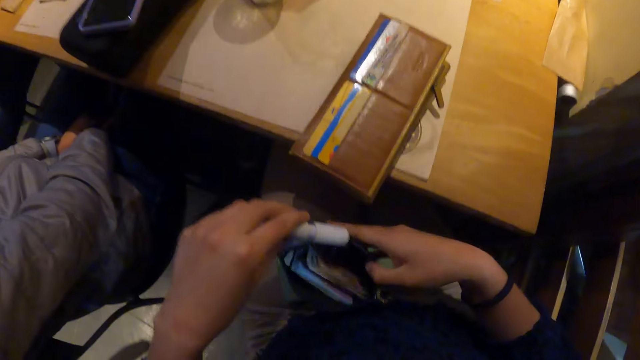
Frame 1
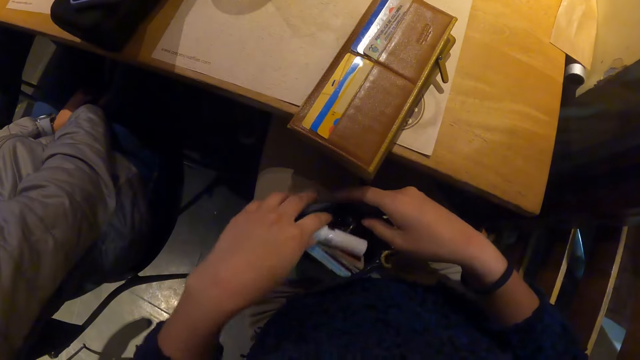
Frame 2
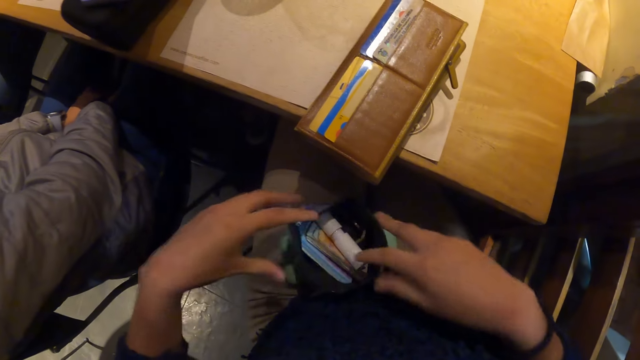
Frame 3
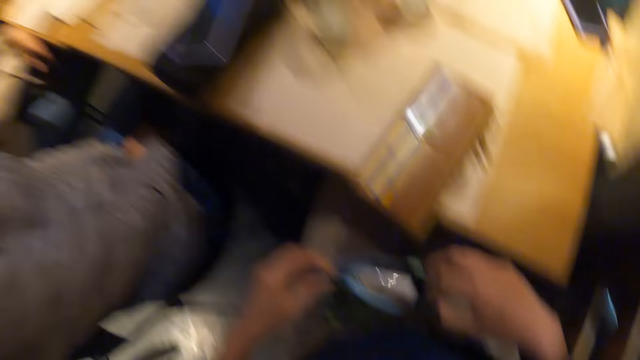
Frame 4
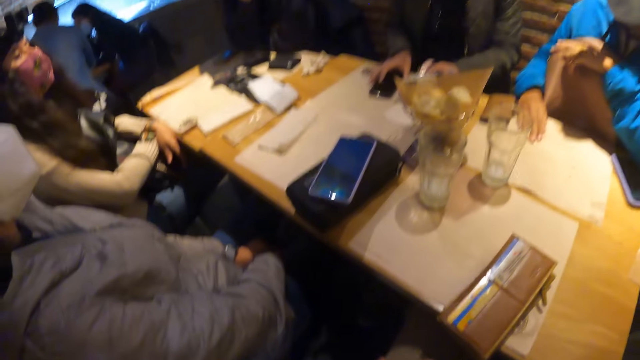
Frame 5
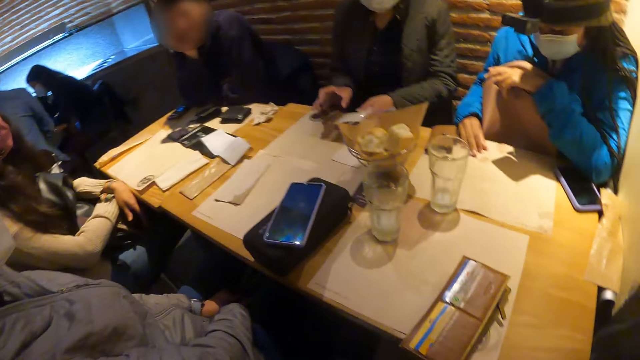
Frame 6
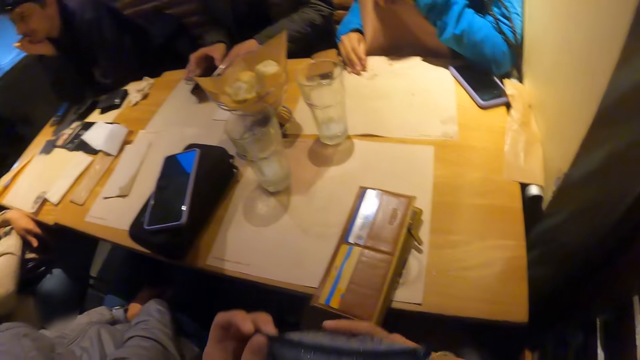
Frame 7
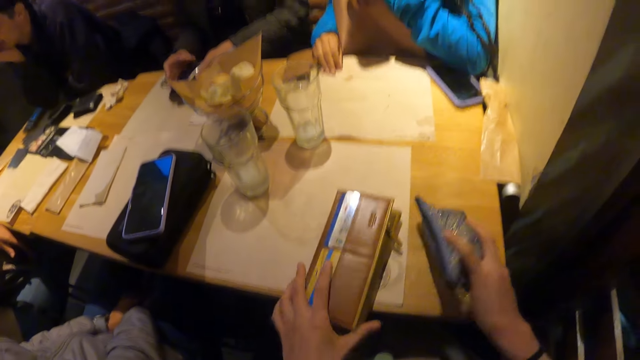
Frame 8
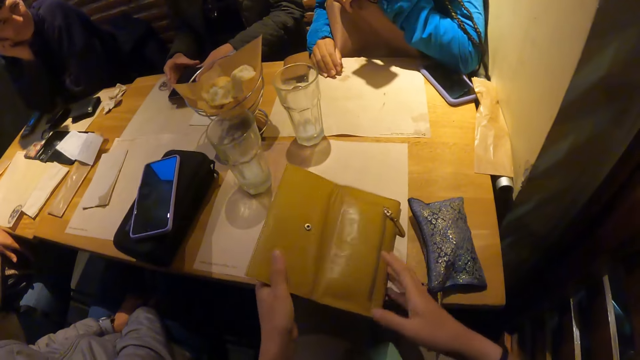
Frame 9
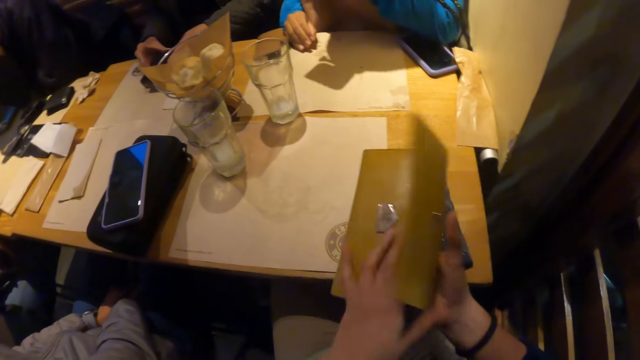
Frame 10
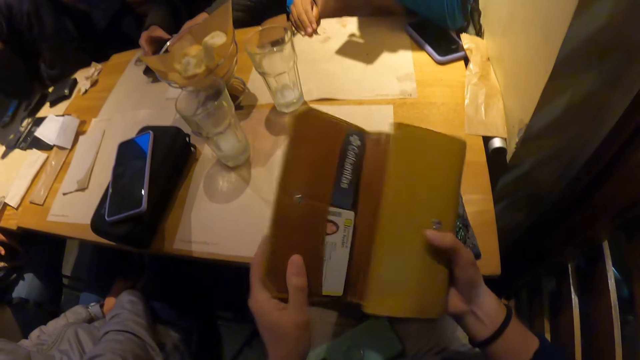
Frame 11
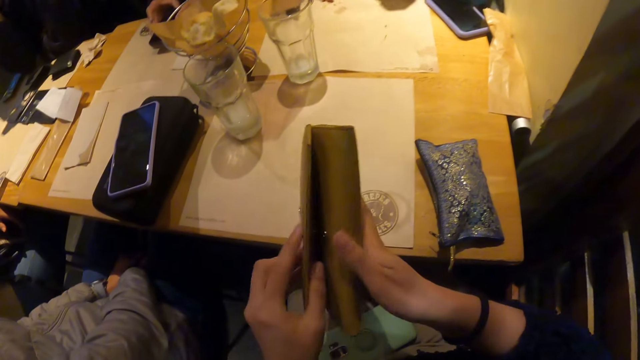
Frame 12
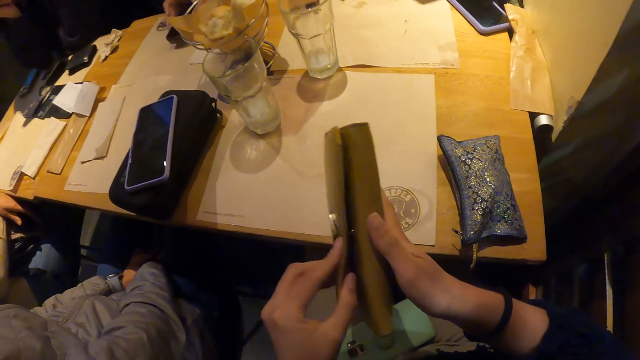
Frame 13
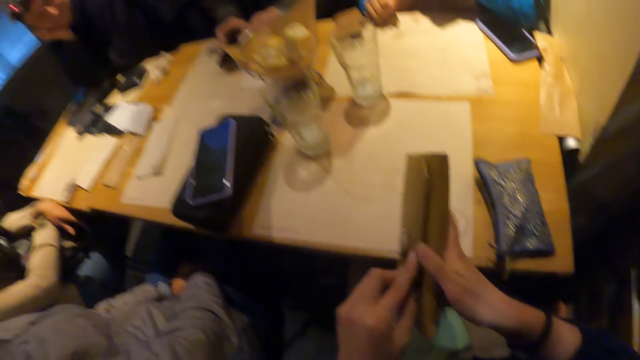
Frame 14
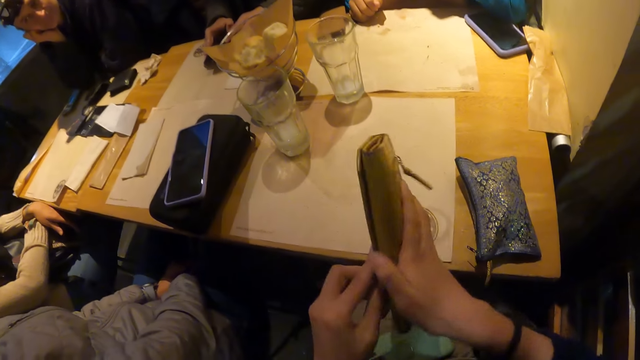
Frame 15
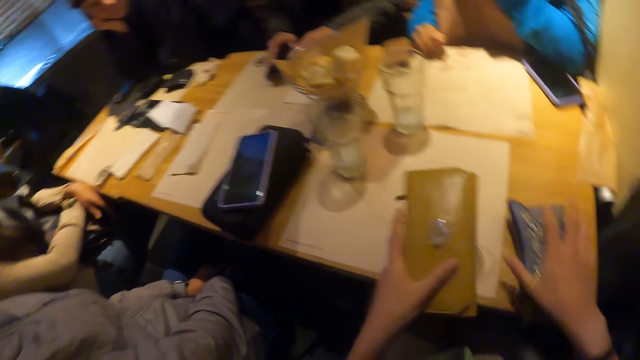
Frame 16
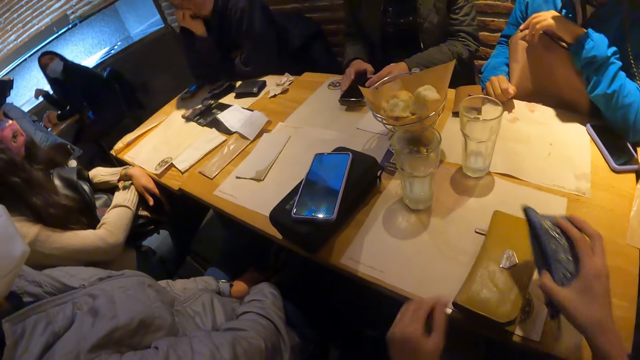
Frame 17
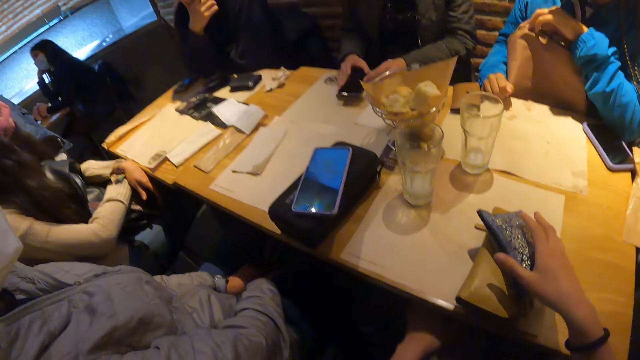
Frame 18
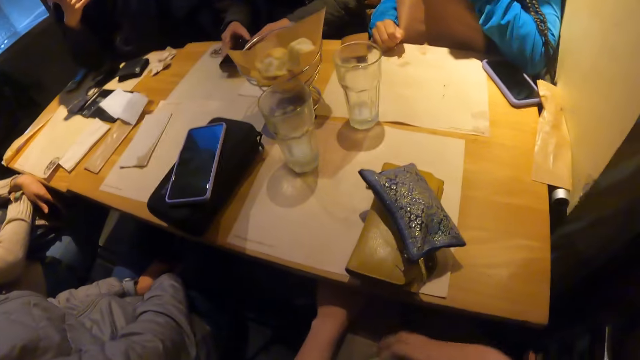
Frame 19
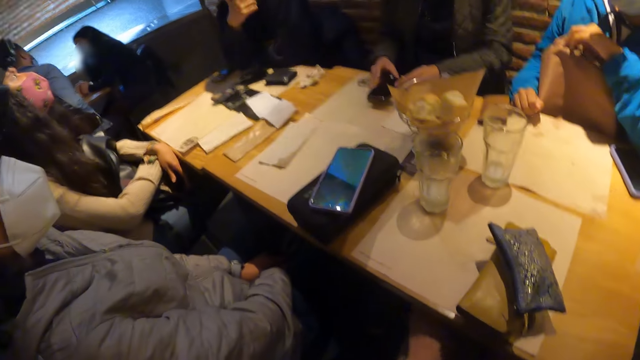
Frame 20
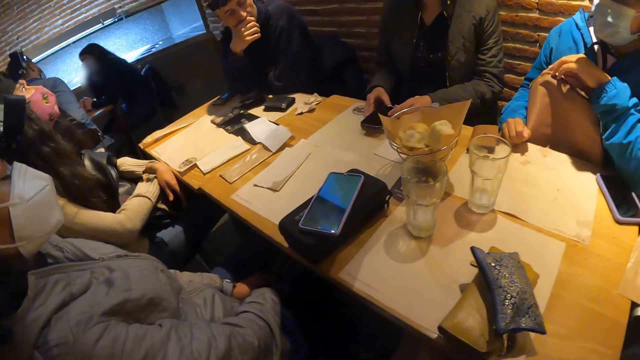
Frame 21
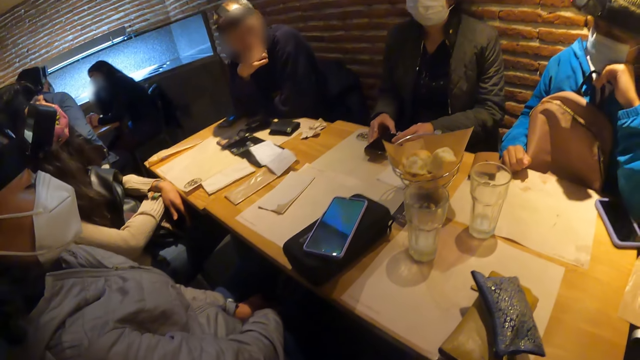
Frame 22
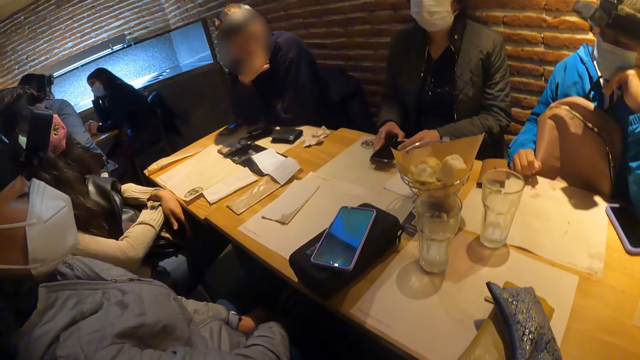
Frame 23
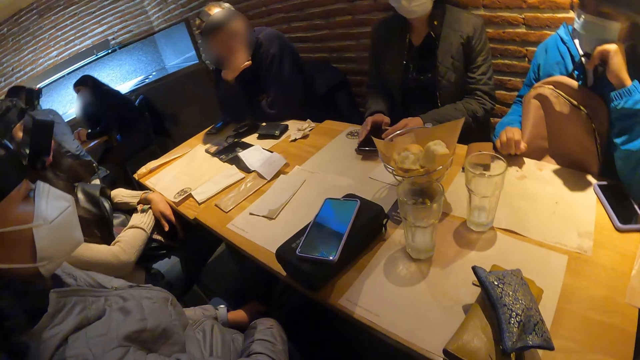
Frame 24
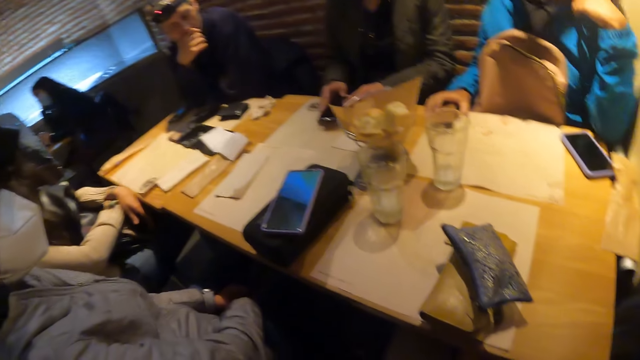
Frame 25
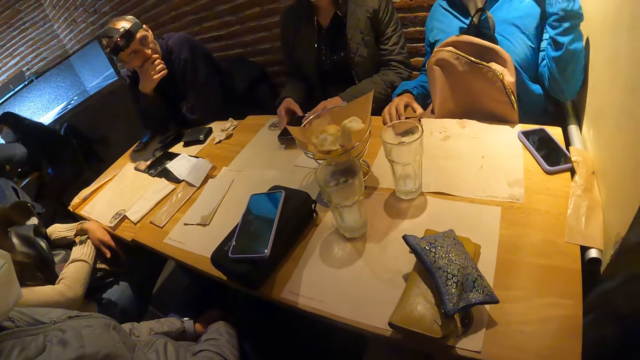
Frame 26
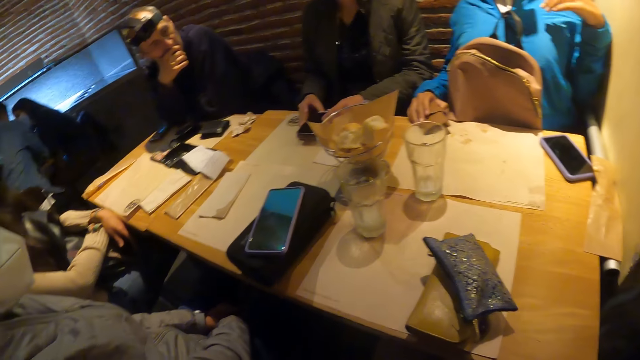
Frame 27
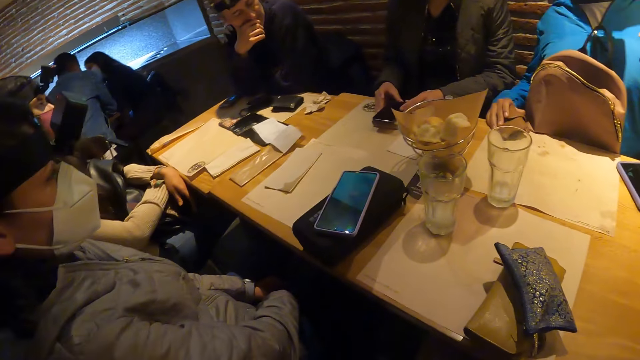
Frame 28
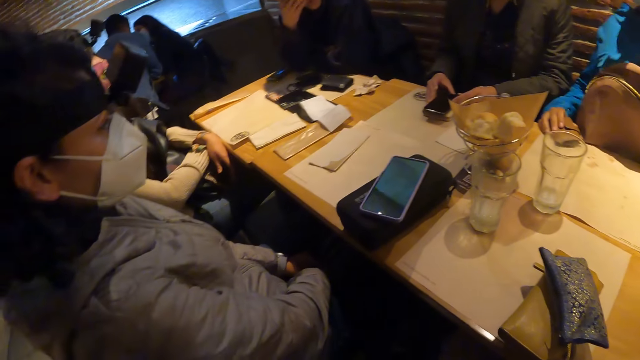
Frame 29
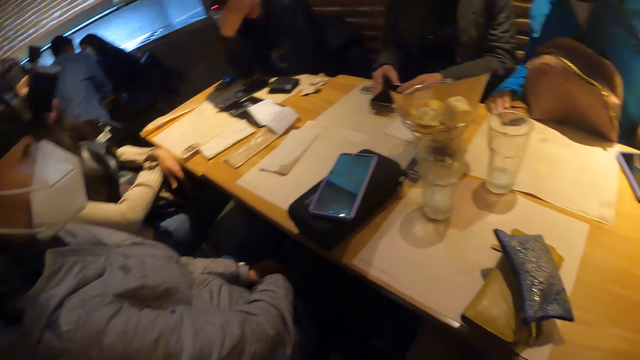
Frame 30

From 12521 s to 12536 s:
The camera wearer removes a bottle from the purse. She places the bottle inside the purse. She zips the purse with her right hand. She picks the purse from the table with both hands. She drops the purse on the table with her right hand. She closes the purse with both hands. She drops the purse on the table with her left hand. She picks the purse from the table with her right hand. She places the purse in her right hand on the purse on the table. She looks around. A woman picks the purse from the table with her right hand. A man interacts with another man.

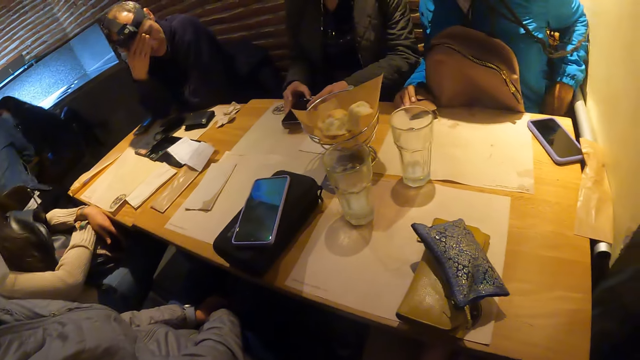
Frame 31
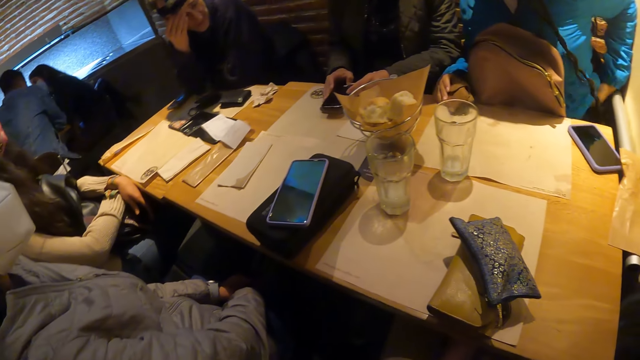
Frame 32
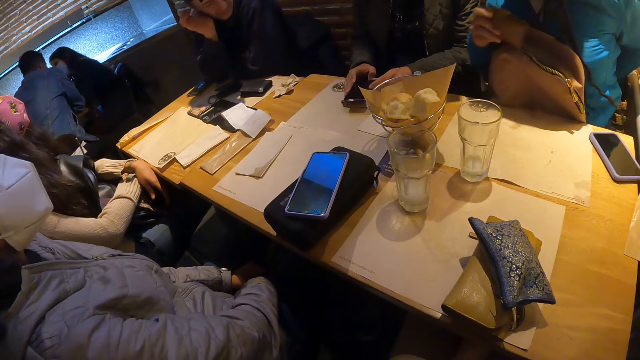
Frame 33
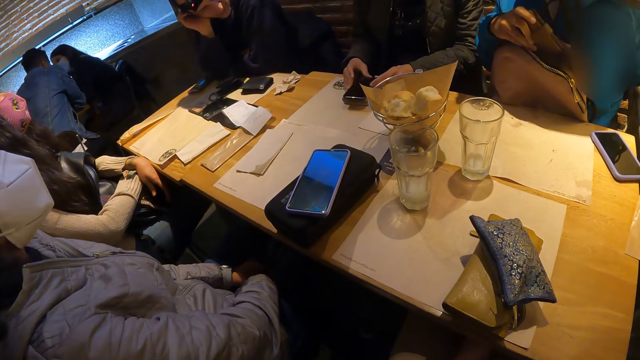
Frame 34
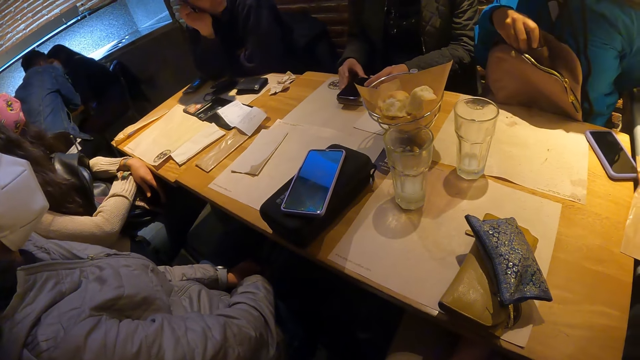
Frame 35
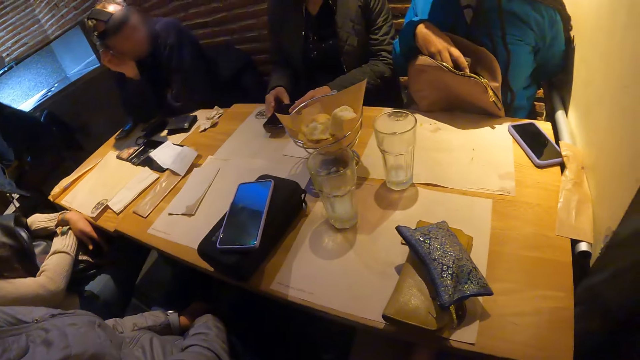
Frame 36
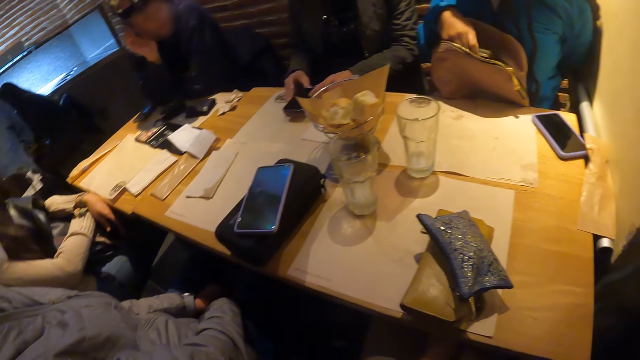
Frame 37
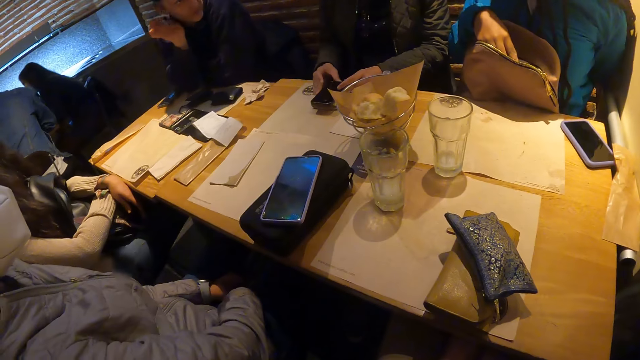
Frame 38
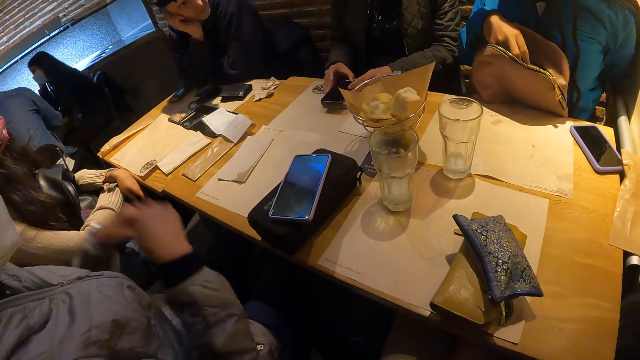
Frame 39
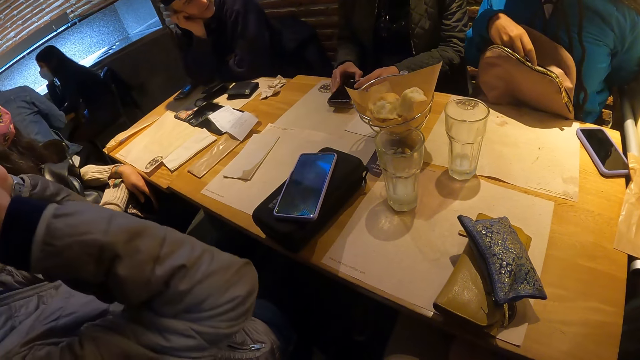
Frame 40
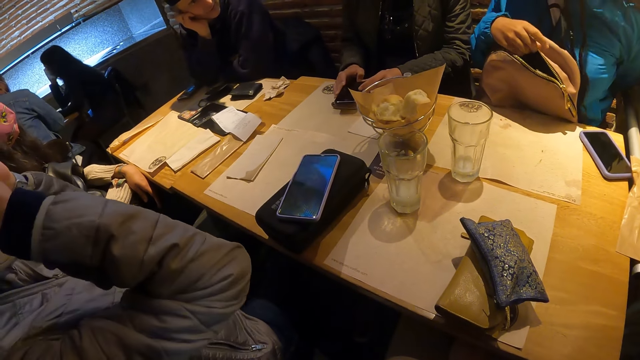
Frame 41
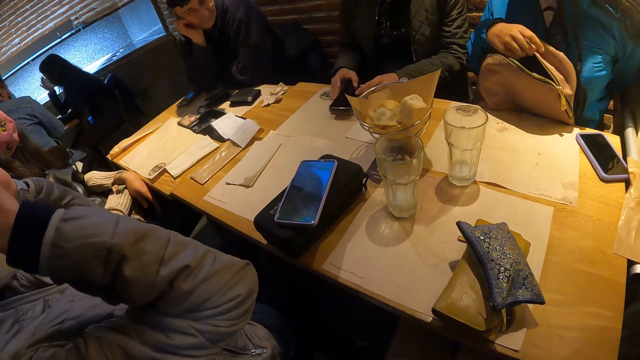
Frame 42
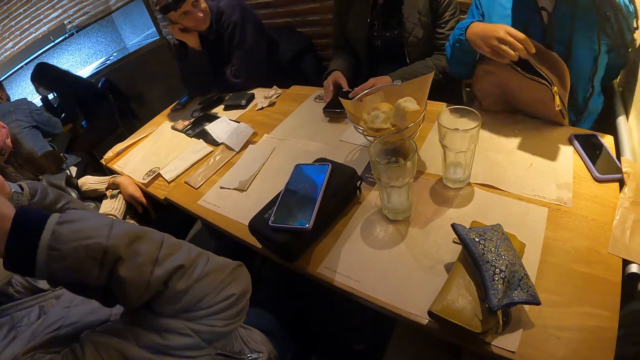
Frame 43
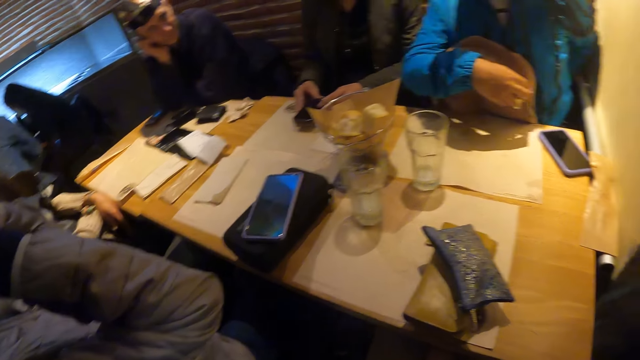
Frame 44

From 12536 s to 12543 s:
The woman puts the purse inside a bag with her right hand. Another woman zips the bag with her right hand.
